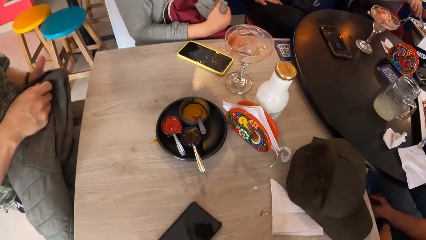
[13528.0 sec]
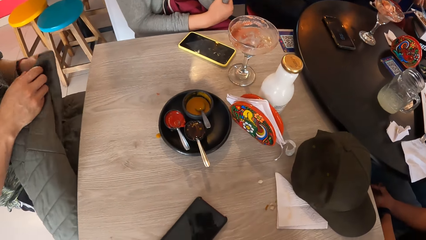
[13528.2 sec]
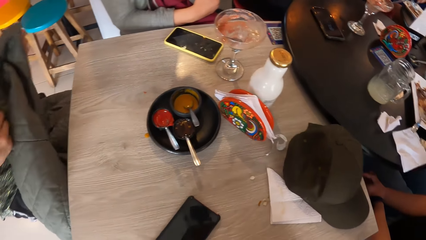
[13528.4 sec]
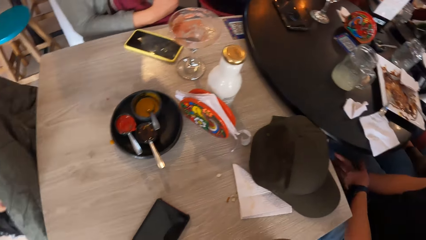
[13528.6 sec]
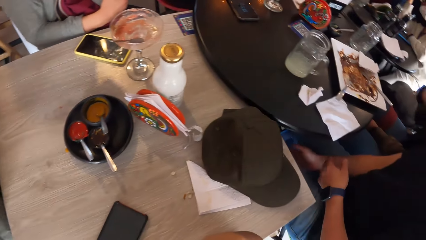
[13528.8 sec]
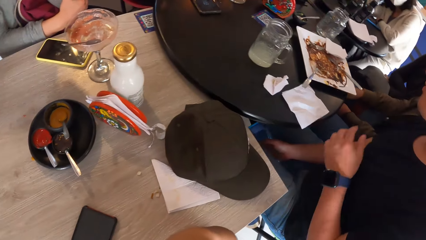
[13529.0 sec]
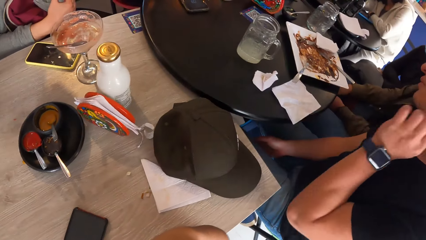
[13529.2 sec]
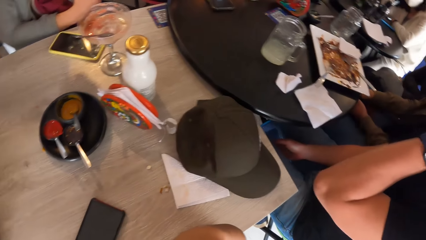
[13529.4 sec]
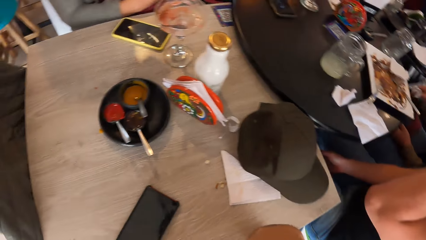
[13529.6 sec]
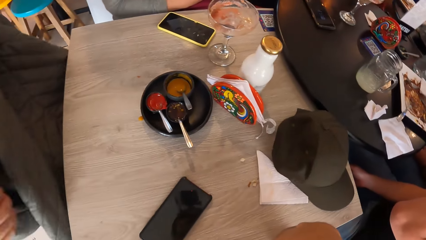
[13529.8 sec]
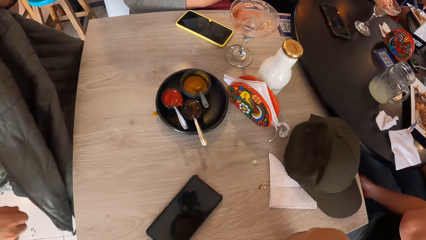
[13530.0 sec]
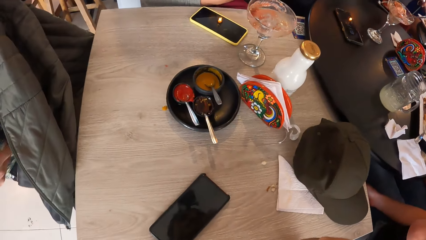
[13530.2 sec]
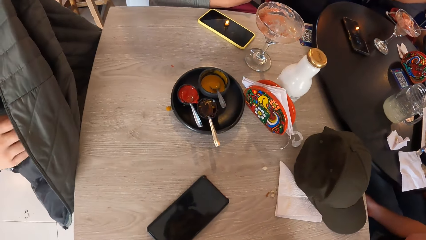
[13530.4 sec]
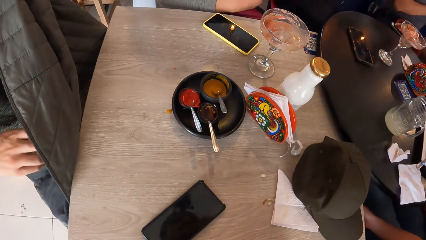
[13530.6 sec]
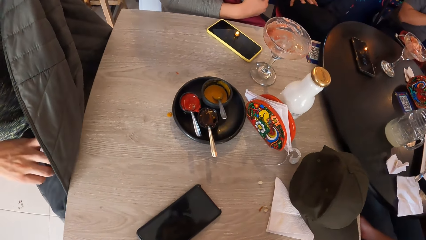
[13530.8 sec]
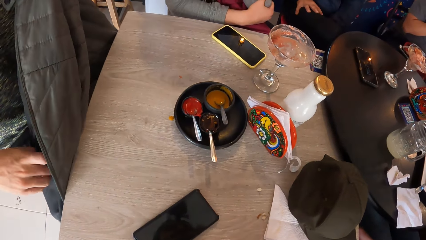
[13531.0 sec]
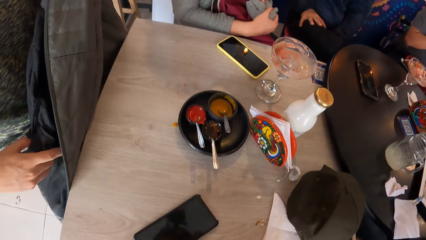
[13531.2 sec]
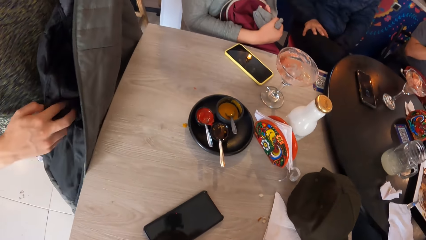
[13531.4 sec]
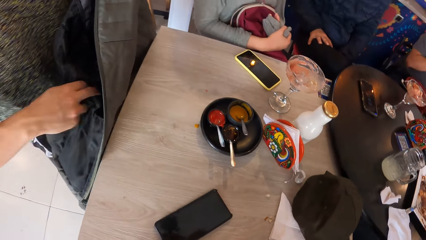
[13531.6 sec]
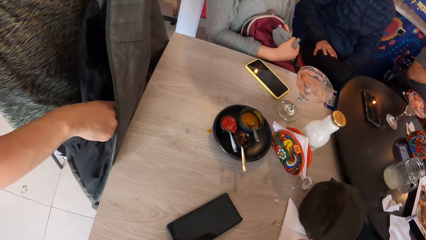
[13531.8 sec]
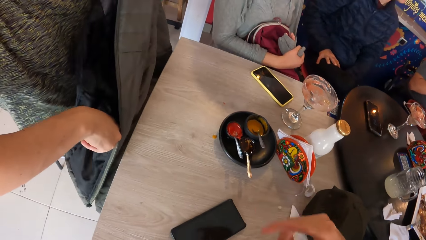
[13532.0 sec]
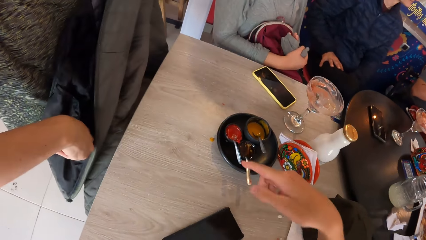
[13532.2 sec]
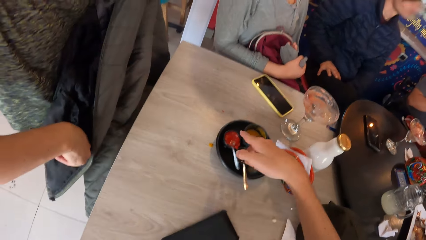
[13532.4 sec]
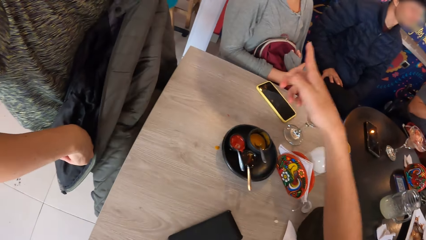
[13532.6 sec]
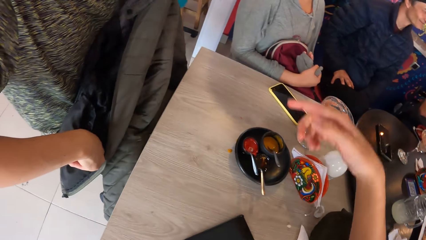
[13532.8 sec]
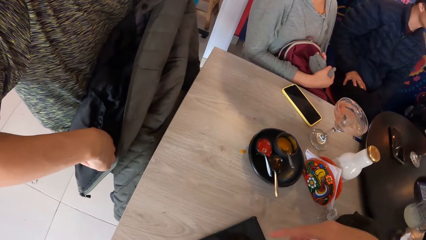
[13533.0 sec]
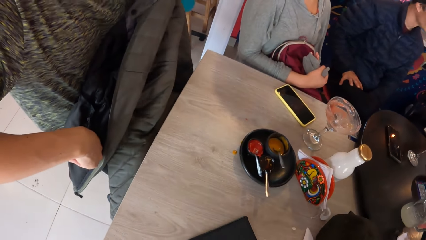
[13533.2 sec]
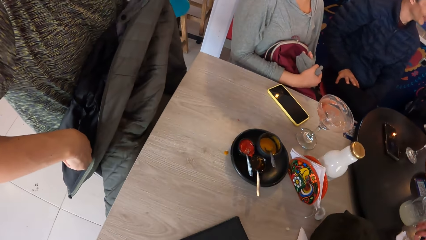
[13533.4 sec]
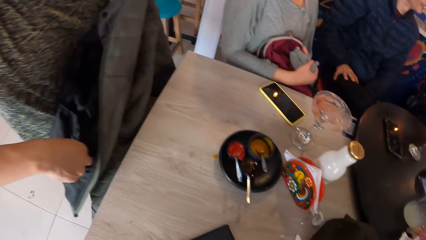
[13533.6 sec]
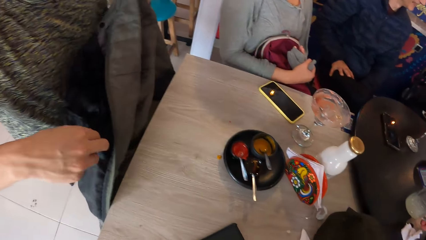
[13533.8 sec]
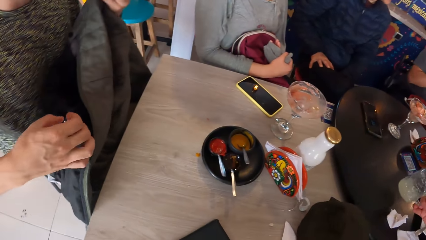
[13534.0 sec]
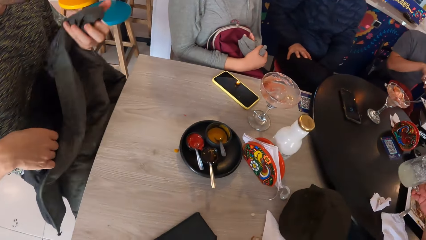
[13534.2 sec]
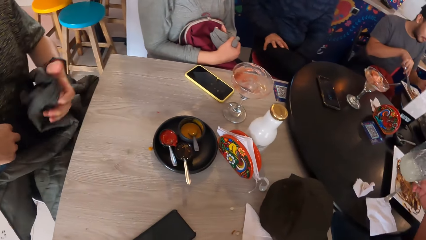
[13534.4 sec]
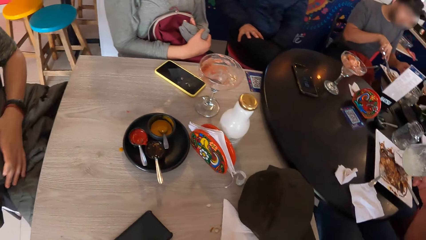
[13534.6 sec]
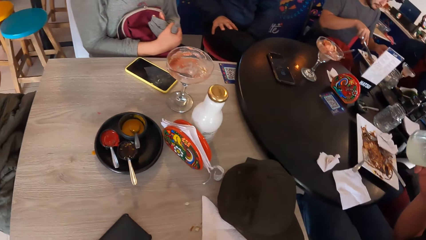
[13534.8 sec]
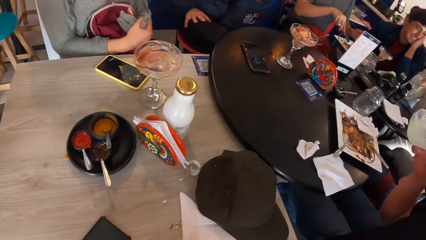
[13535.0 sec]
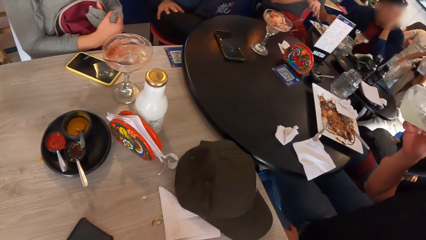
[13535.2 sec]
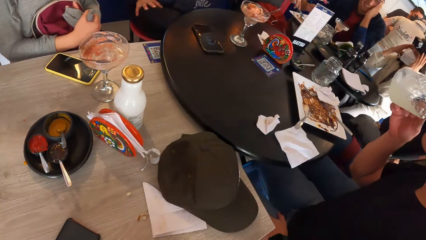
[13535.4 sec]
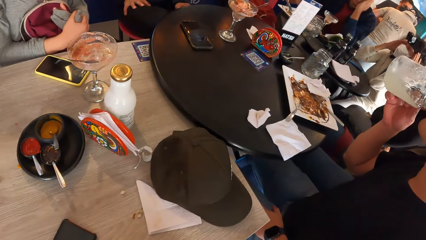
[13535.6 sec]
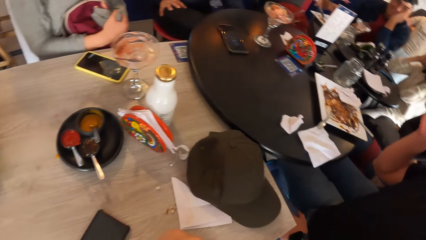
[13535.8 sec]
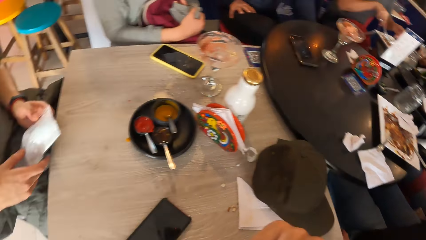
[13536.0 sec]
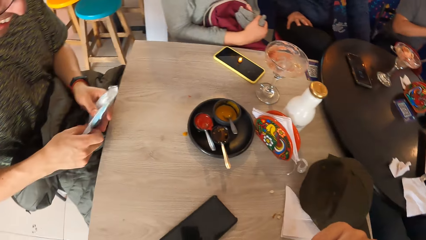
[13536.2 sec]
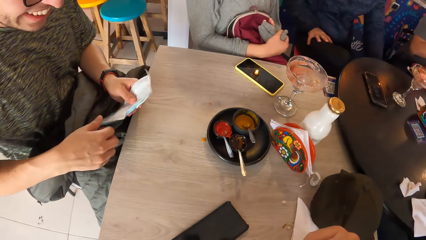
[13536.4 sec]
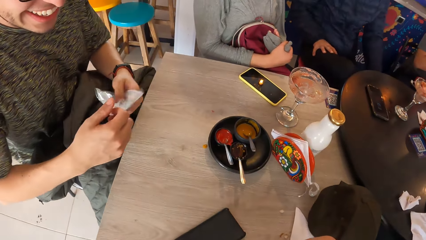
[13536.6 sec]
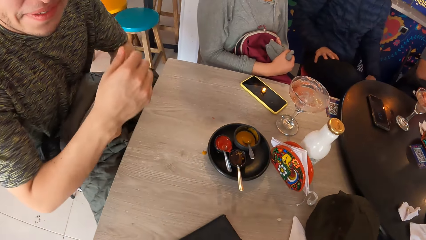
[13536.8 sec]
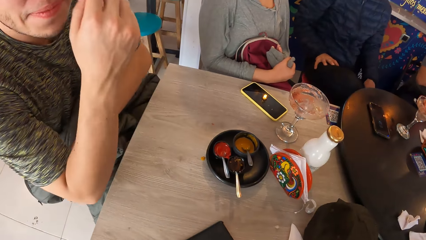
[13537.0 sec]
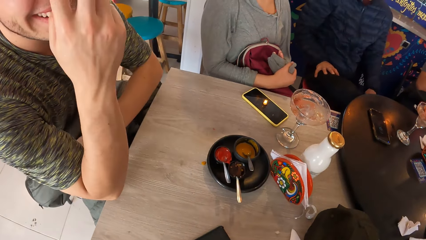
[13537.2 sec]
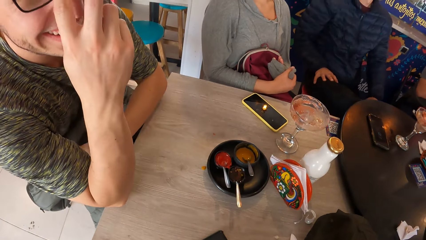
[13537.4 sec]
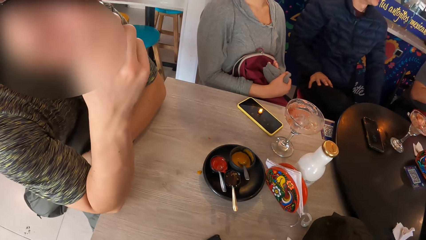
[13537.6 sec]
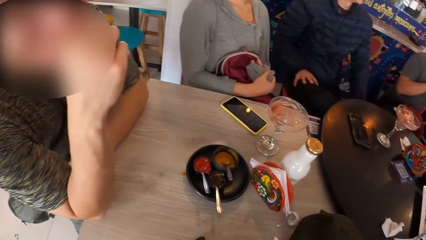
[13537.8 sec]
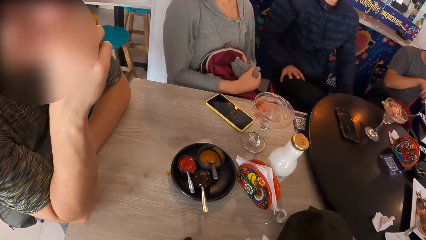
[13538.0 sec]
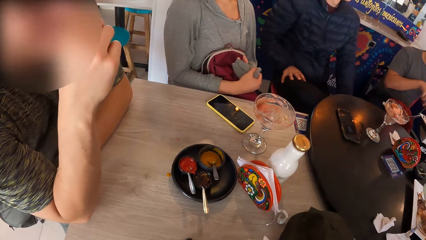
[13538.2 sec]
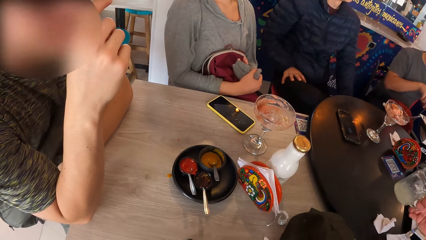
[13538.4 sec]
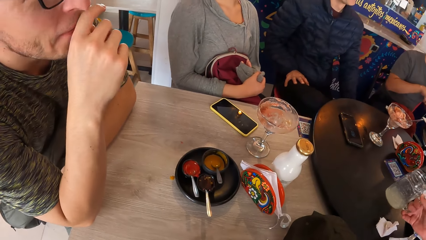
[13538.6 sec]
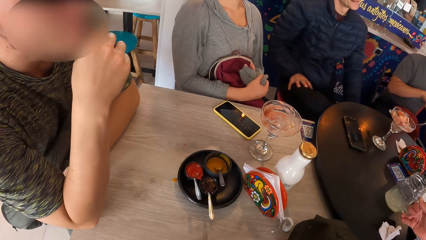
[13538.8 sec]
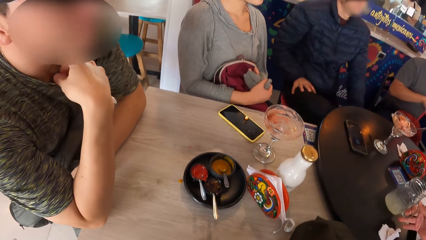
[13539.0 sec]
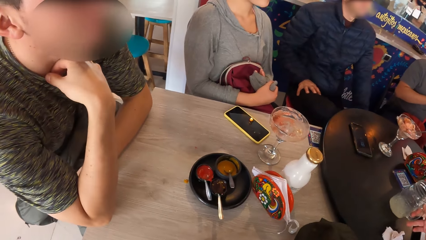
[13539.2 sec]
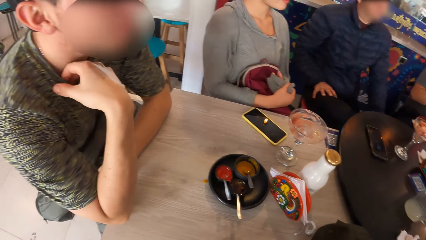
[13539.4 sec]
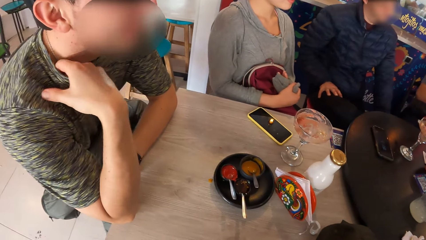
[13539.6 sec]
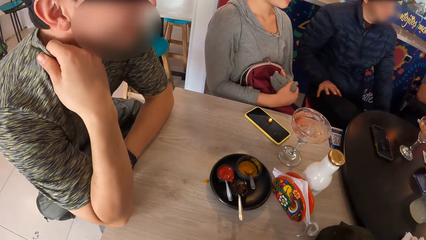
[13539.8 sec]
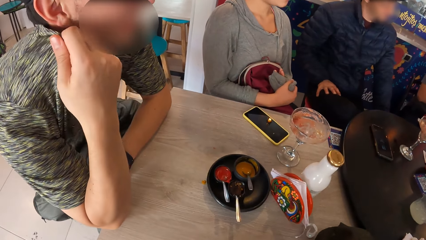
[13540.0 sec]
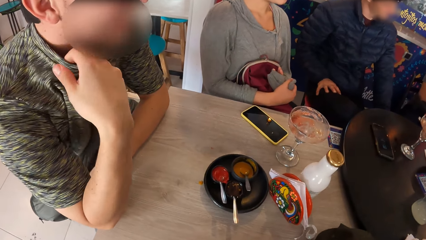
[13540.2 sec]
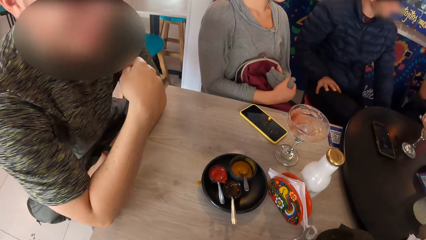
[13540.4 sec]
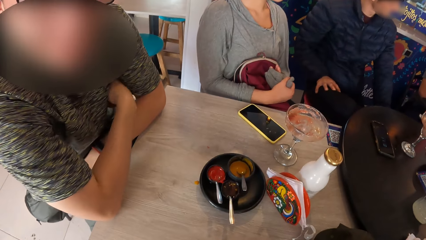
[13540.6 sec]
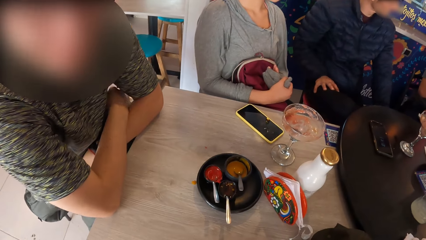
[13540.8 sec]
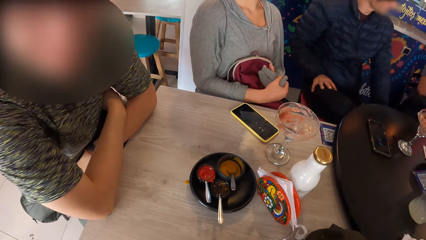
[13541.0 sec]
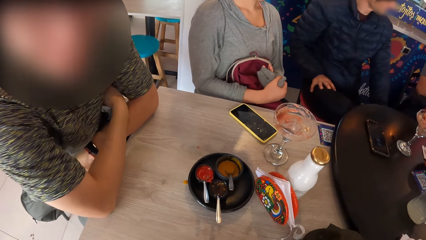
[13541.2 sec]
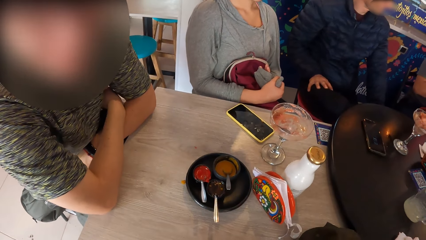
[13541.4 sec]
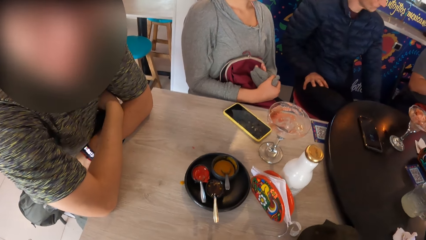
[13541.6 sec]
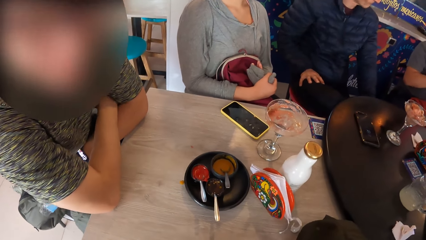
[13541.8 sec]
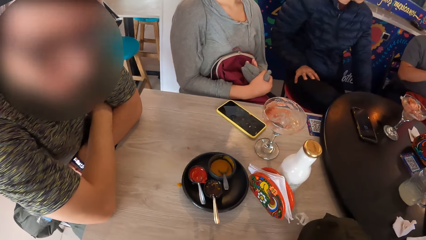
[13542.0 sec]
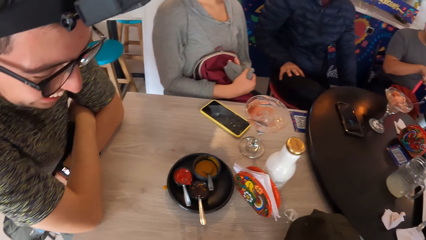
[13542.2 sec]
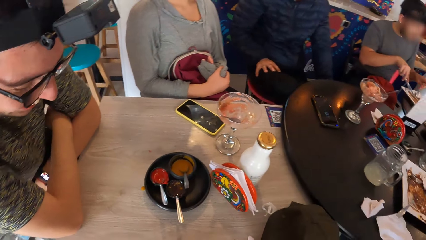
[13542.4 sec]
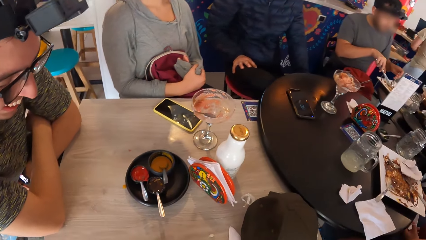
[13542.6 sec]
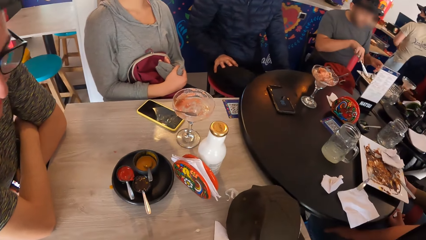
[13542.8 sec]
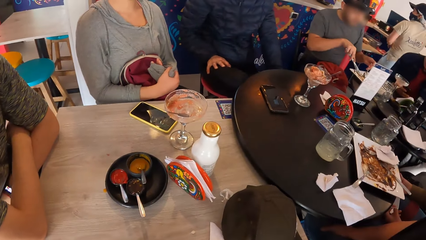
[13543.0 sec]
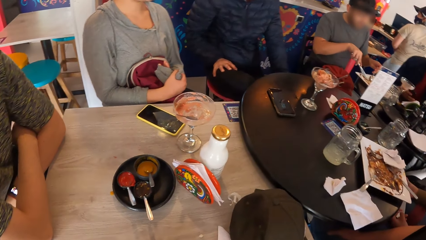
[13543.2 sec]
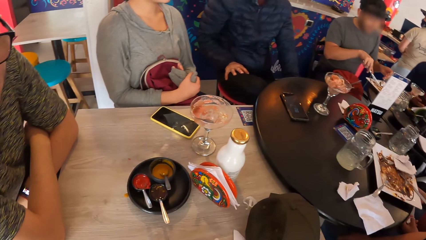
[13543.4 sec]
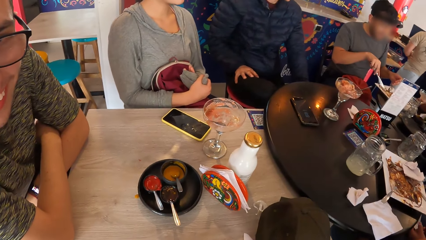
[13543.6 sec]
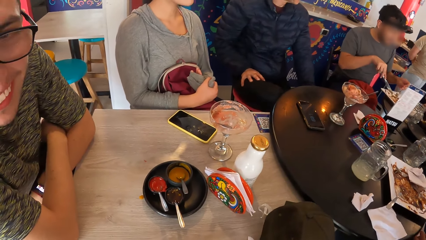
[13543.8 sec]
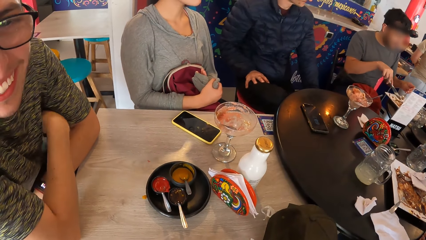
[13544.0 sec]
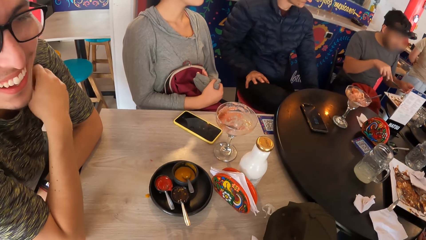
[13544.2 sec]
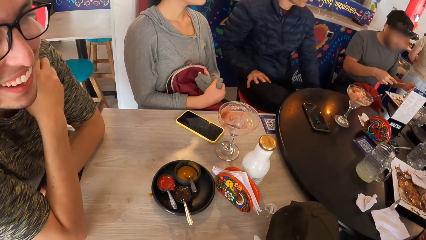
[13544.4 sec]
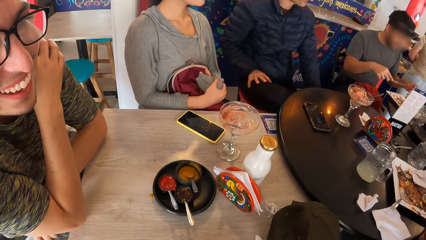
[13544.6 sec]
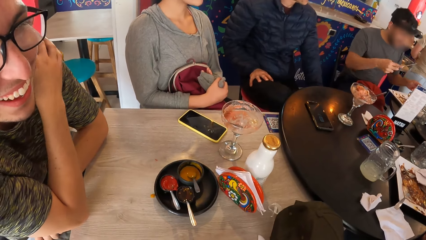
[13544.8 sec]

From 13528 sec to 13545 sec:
A man lifts a jacket. The camera wearer looks around. Another man raises hand. The first man puts his right hand into a pocket on the jacket in his left hand. The first man searches the pocket. The camera wearer moves hand. The second man drinks from a glass in his right hand. The camera wearer looks around. The first man touches the eye glasses. Another man moves hands. The second man puts the cup on the table. The first man lifts a shirt. The camera wearer interacts with the first man and a woman.
